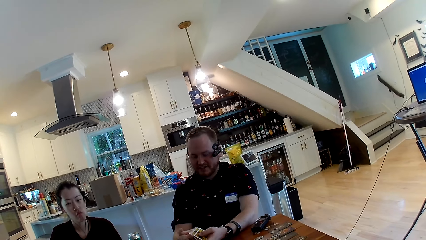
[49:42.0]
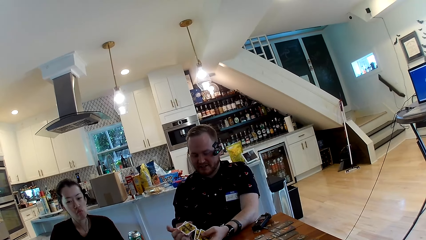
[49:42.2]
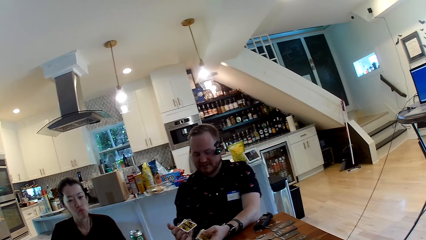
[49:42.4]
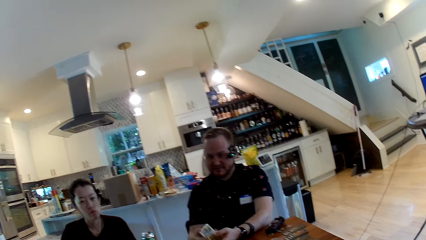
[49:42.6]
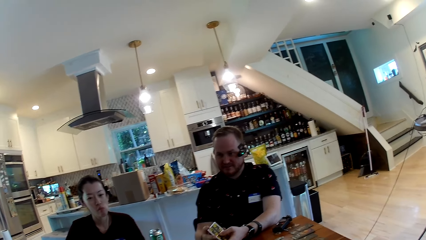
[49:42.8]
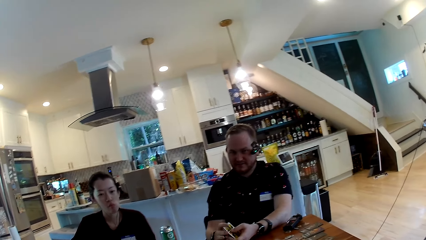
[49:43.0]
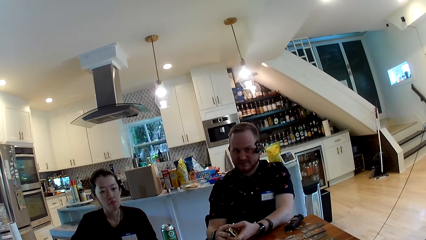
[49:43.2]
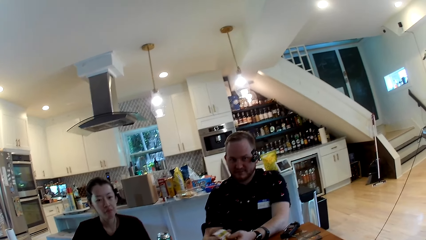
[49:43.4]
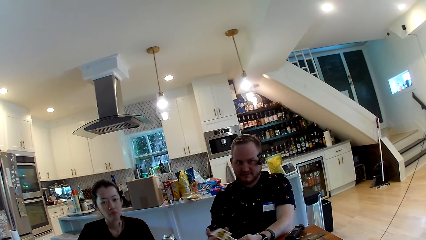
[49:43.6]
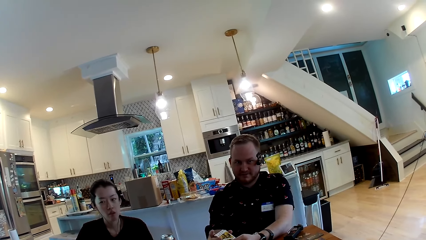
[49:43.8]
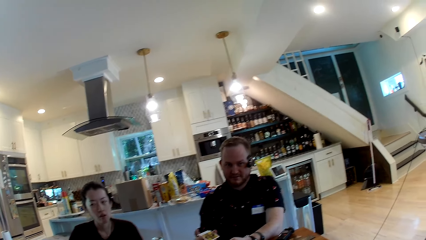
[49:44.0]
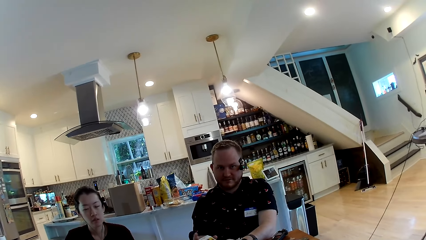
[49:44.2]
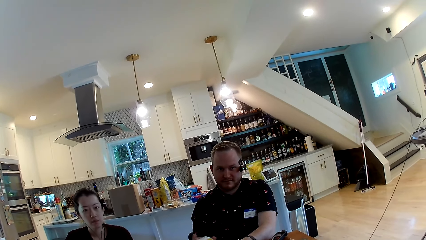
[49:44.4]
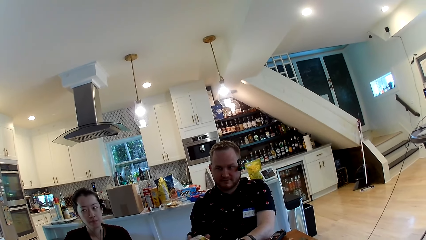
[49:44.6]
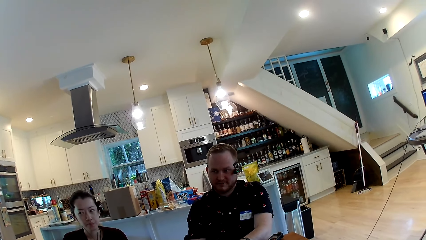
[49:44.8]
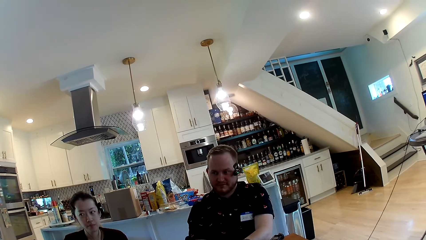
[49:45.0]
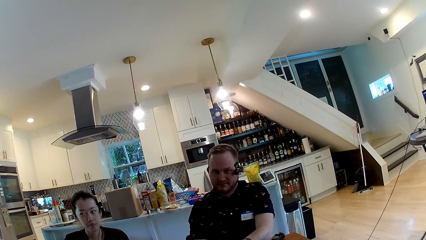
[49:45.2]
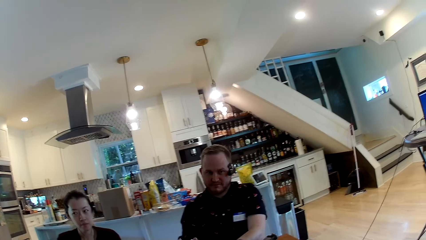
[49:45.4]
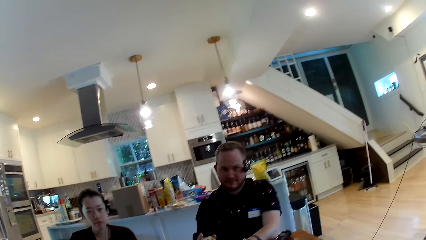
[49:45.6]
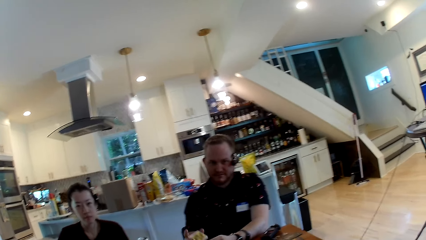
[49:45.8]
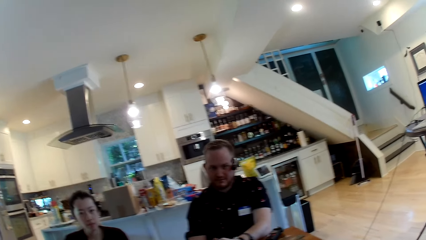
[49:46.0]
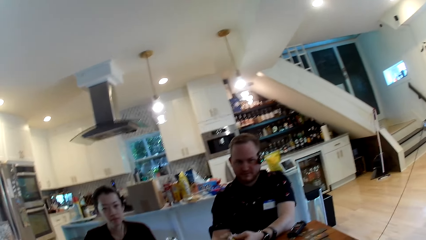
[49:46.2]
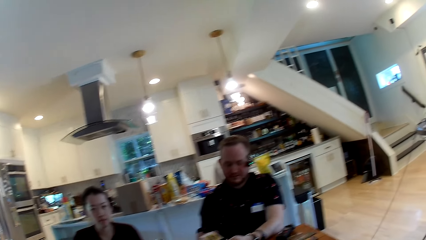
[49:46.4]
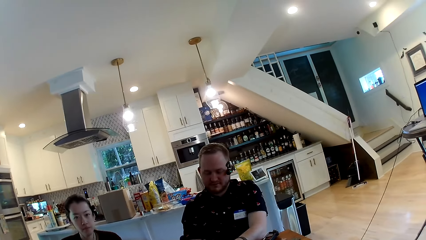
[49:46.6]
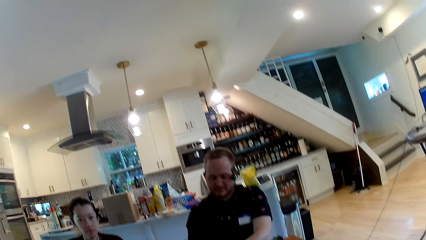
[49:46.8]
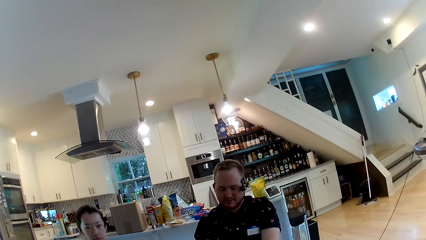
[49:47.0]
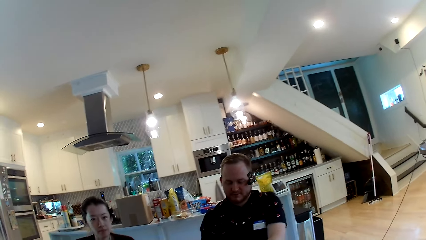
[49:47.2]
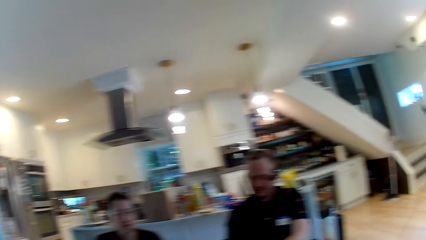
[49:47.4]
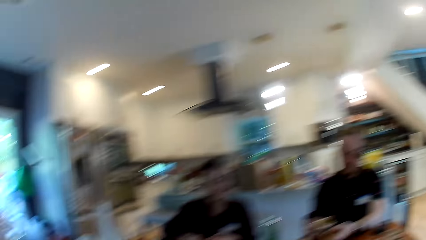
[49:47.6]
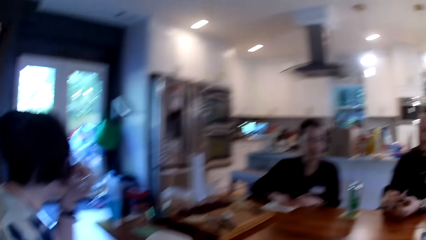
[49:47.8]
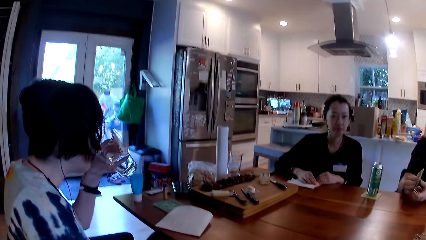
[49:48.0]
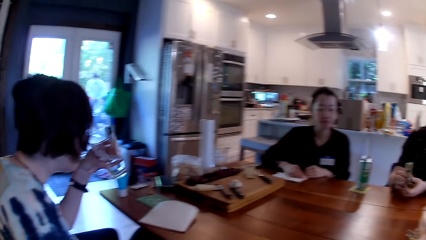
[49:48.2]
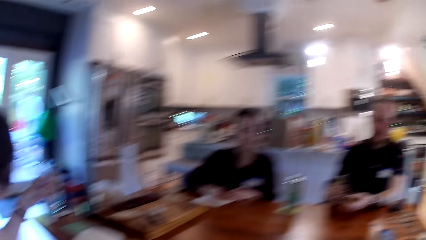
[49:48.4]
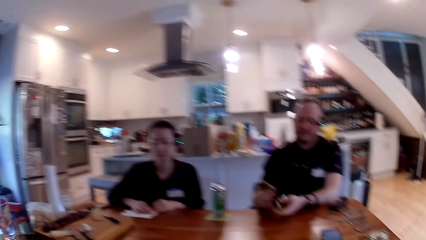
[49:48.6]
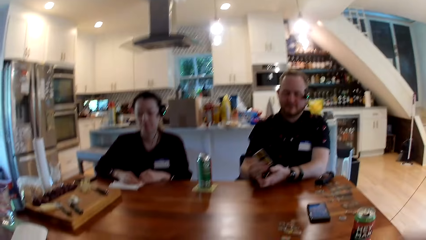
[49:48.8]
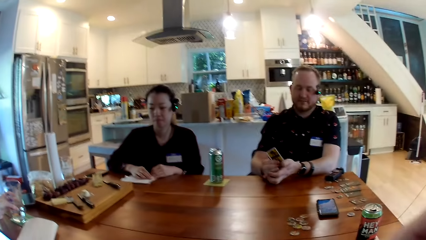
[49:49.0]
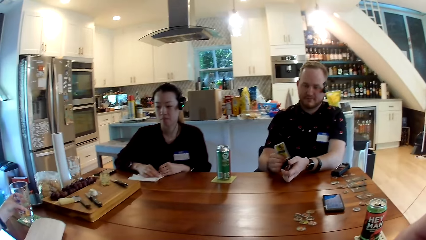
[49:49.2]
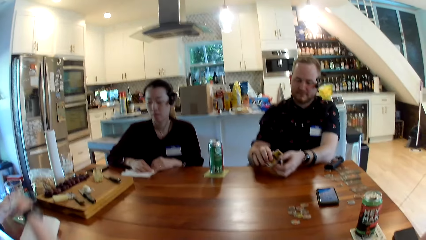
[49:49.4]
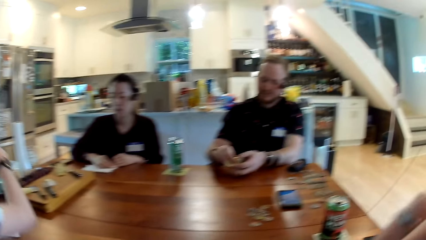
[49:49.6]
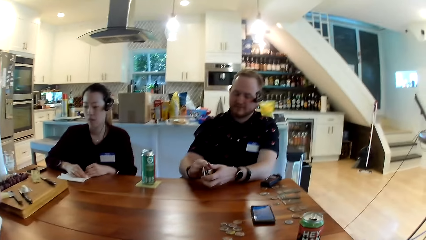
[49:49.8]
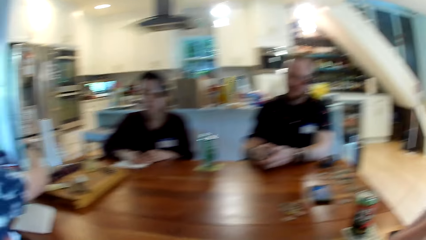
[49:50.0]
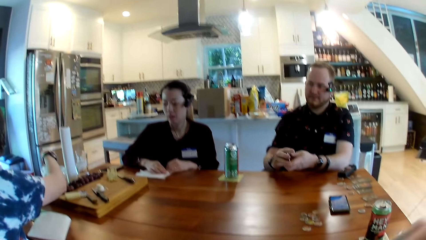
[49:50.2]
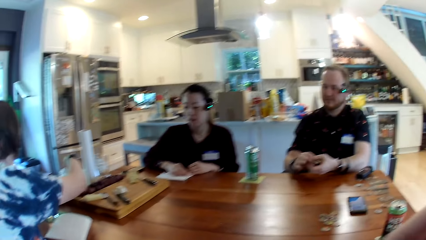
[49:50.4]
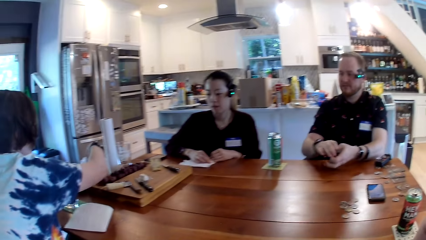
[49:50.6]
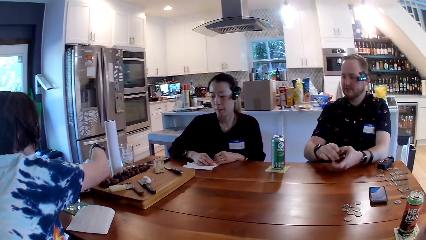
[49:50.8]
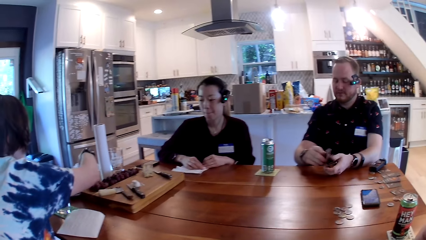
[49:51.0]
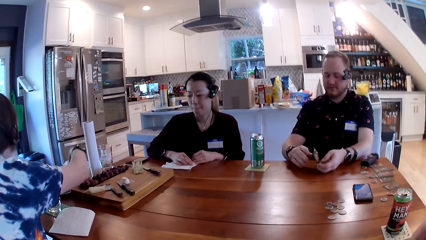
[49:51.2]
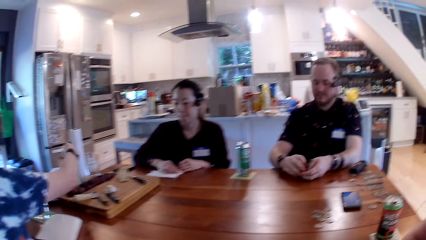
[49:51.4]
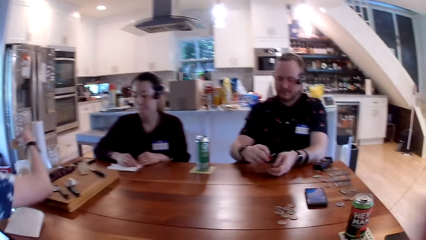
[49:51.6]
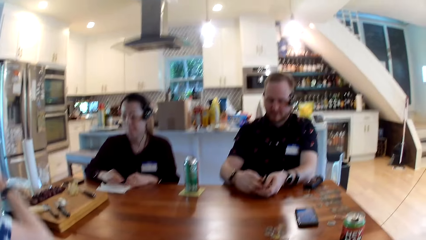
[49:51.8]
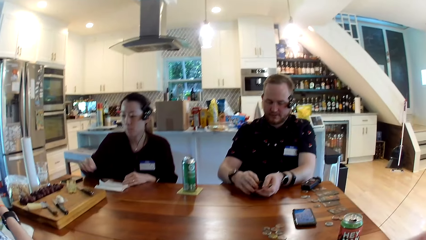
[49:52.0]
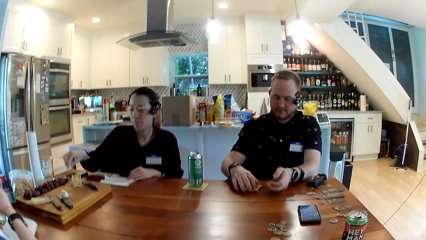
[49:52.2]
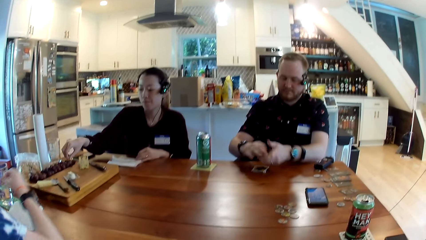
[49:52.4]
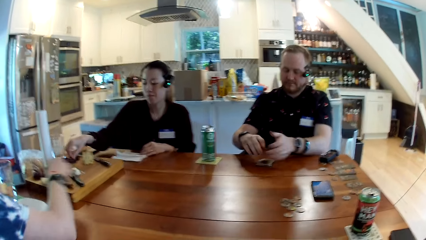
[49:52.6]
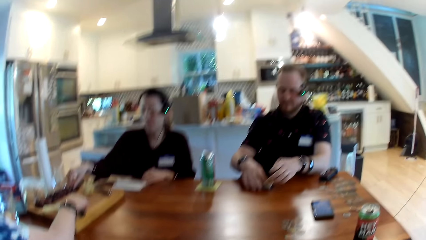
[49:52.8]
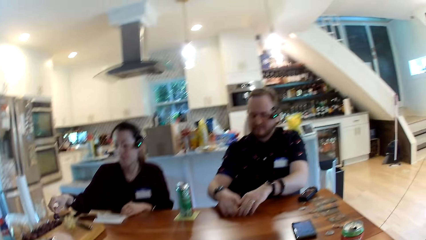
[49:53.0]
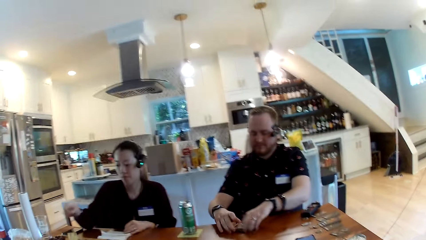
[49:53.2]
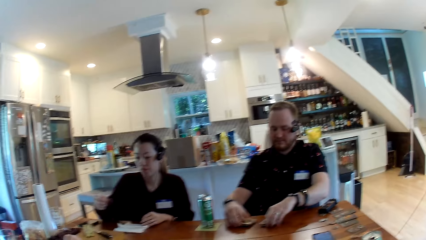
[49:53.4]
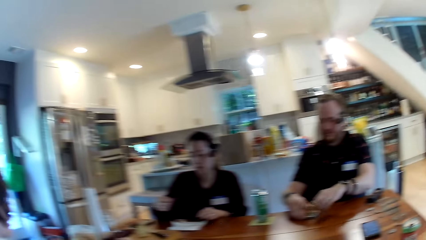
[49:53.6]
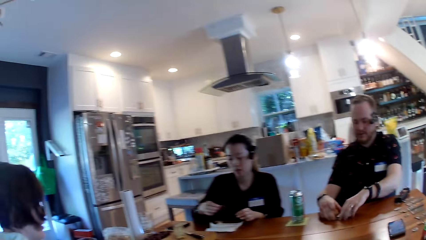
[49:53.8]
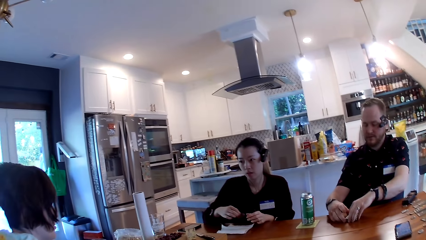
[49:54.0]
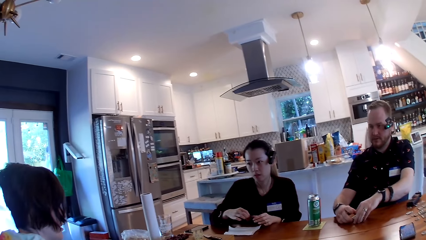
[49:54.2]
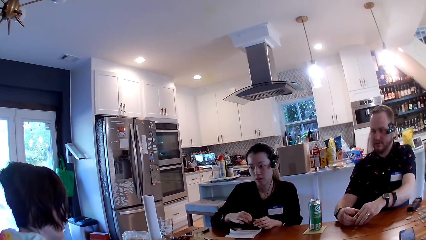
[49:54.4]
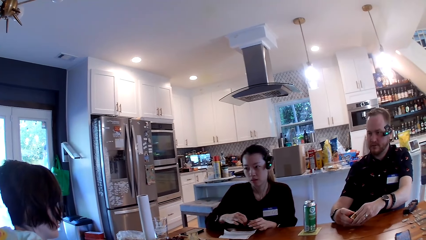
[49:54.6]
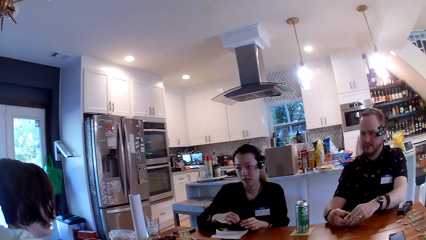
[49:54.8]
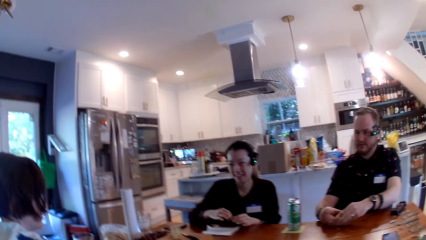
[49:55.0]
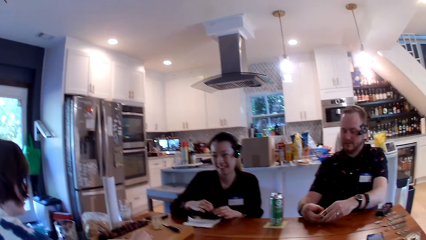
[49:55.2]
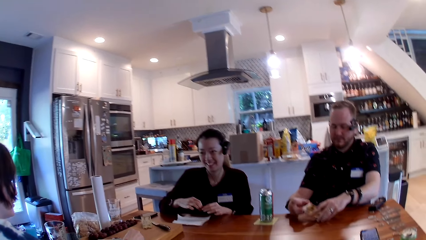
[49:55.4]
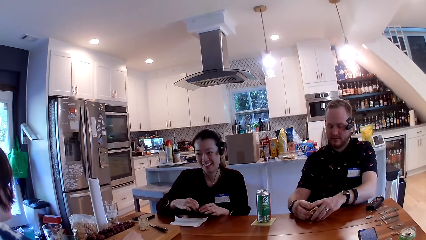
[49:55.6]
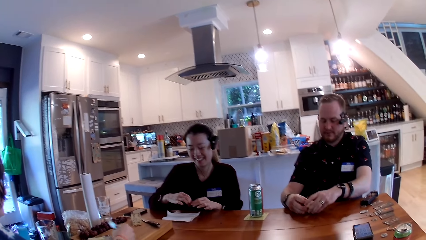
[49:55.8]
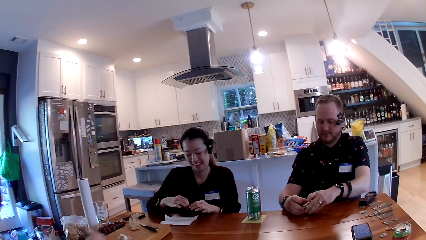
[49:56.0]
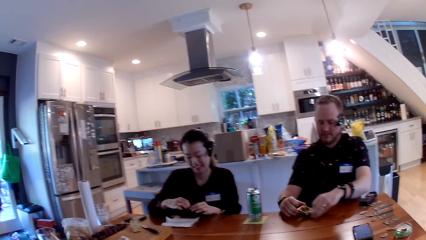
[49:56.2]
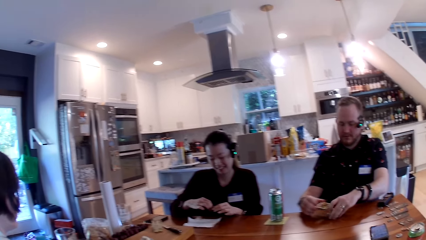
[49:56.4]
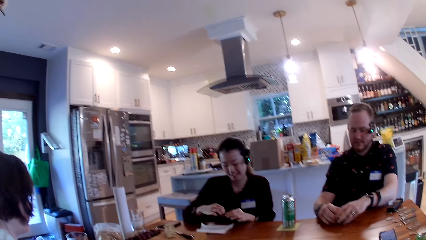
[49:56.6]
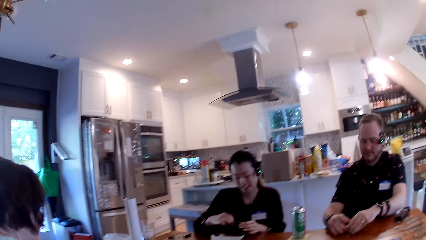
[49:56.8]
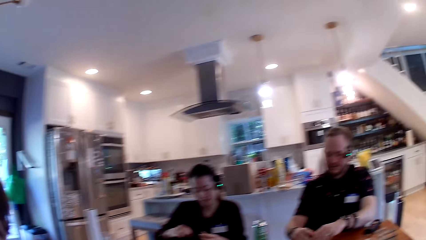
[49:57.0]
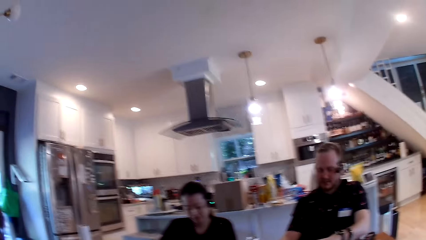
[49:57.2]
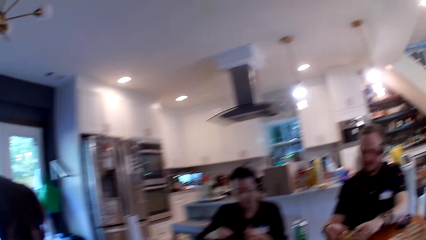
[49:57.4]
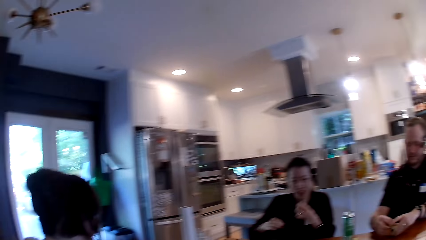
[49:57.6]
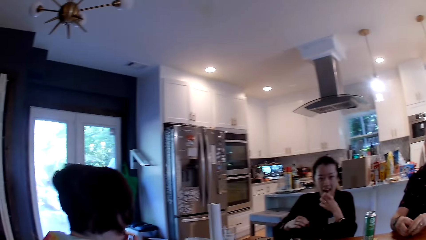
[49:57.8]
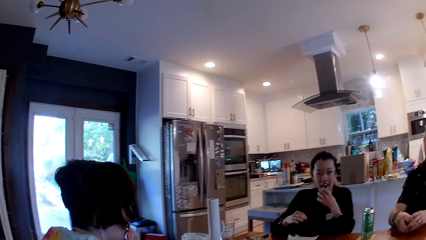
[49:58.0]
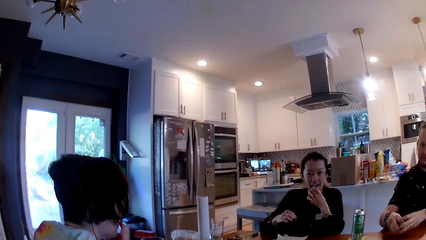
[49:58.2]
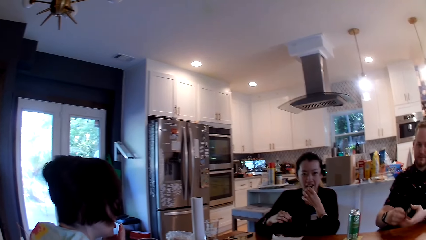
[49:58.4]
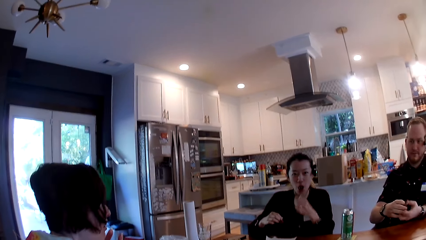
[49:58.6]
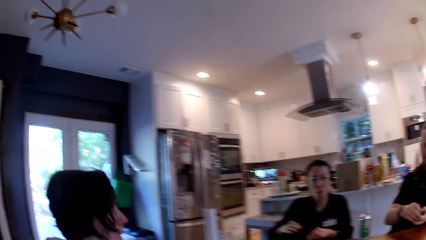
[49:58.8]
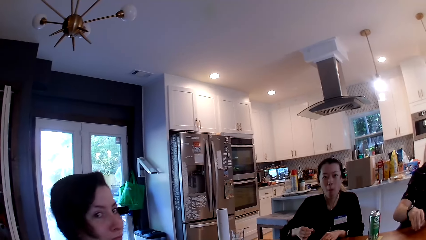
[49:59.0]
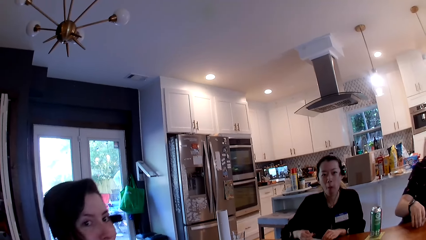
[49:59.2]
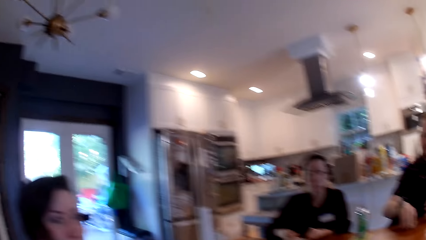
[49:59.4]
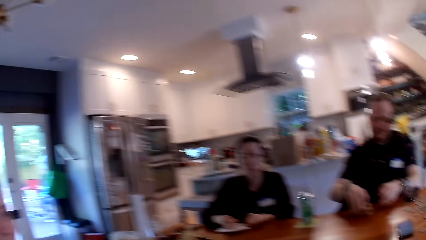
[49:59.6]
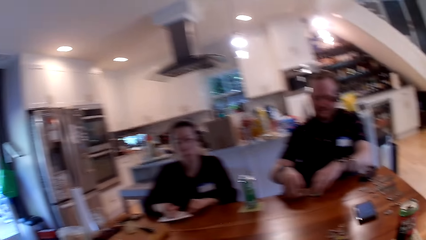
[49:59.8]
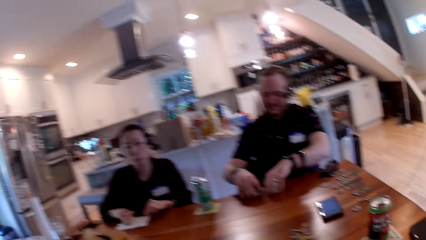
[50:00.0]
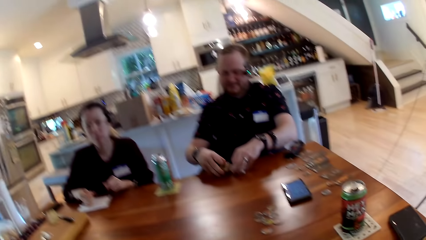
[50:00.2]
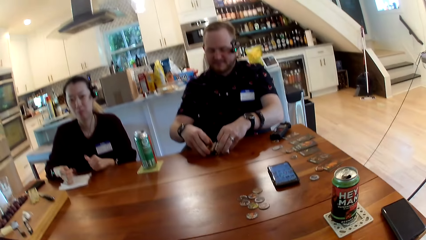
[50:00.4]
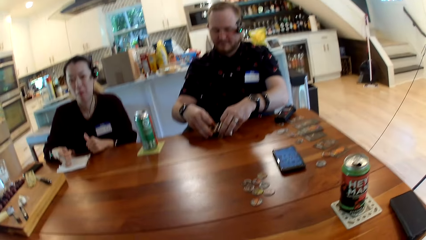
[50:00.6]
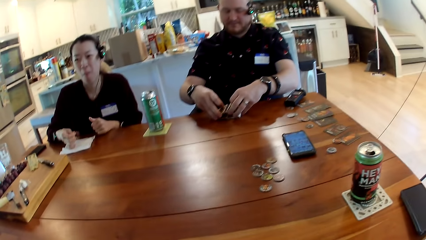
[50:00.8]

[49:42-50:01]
A woman drinks water from a glass cup with her left hand. The camera wearer talks to the woman. The woman drops the glass cup on the table with her left hand. The woman takes chips from a pack of chips with her right hand. Another woman takes a nut from a wooden tray with her right hand. The first woman talks to the other woman. The other woman transfers the nut from her right hand to her left hand. The camera wearer talks. The other woman eats the nut with her left hand. The first woman looks at the camera wearer. The camera wearer looks at a person.
